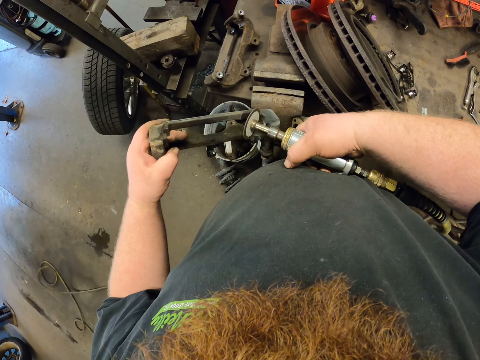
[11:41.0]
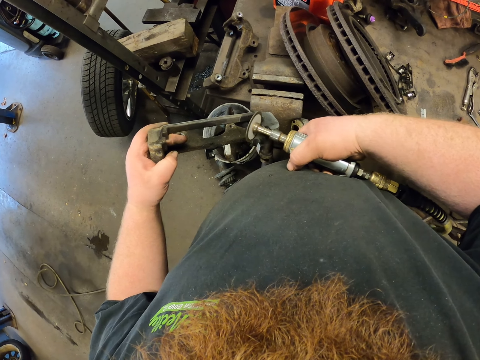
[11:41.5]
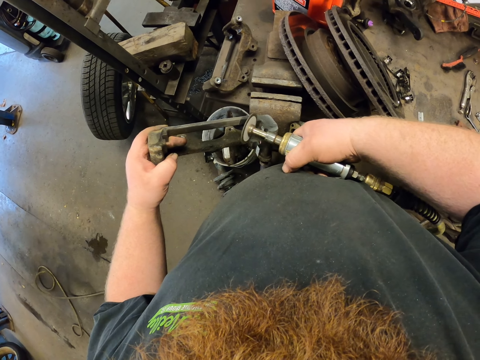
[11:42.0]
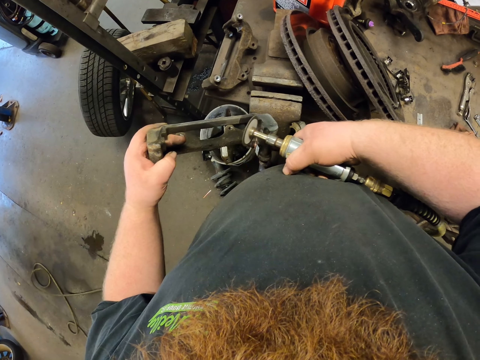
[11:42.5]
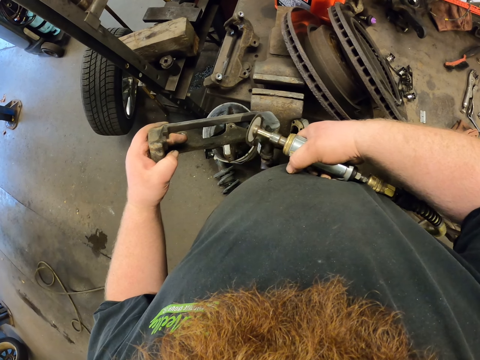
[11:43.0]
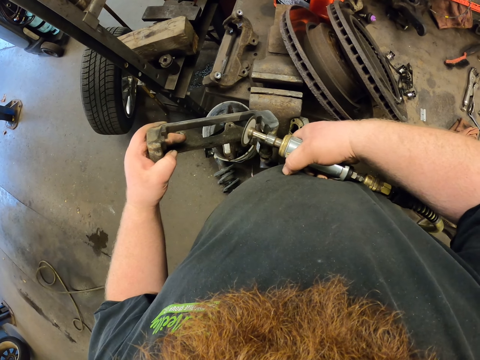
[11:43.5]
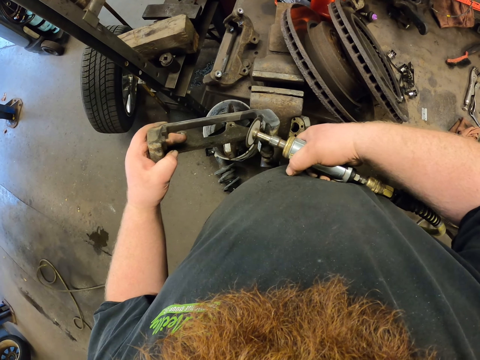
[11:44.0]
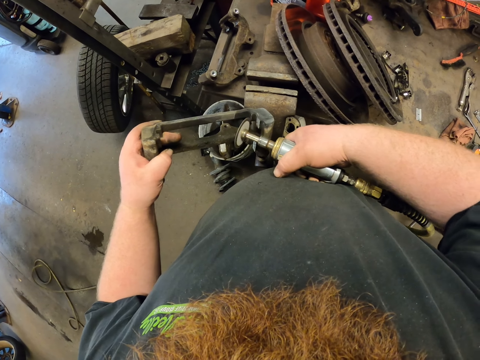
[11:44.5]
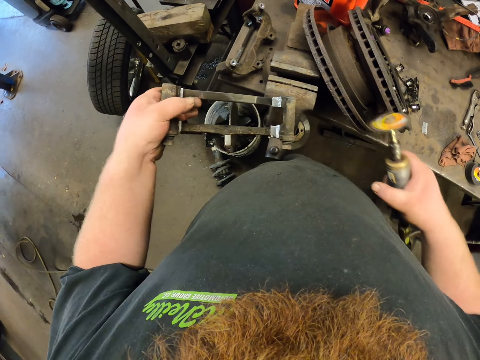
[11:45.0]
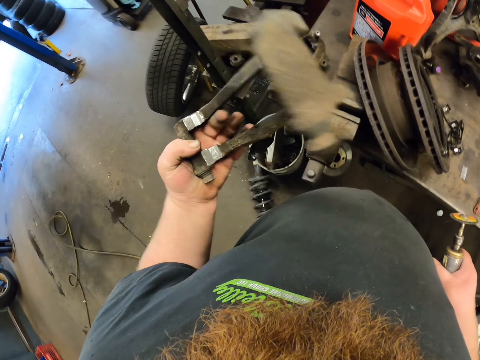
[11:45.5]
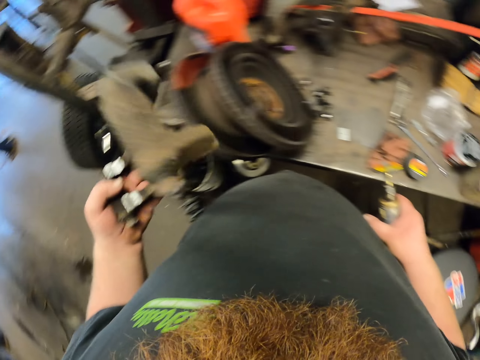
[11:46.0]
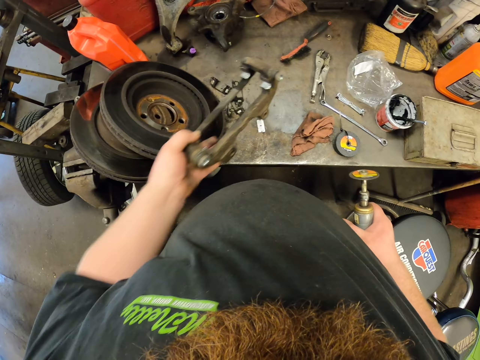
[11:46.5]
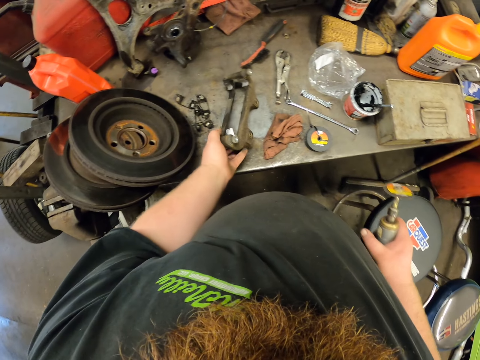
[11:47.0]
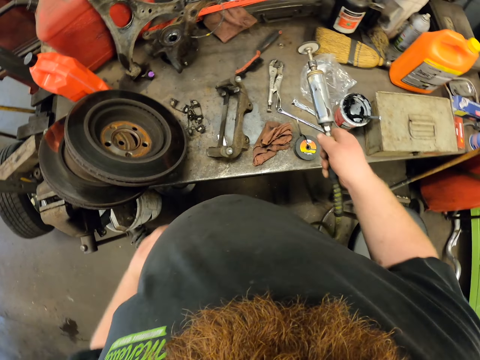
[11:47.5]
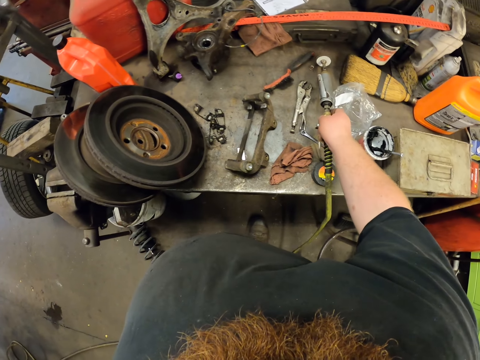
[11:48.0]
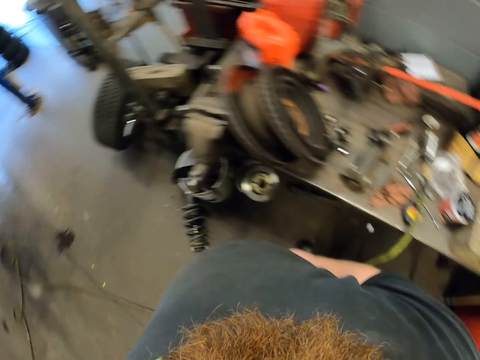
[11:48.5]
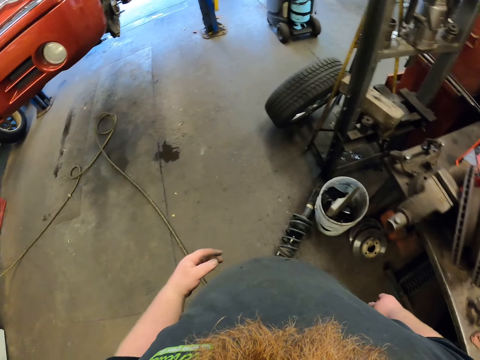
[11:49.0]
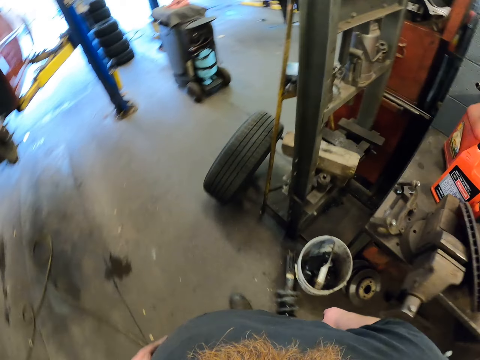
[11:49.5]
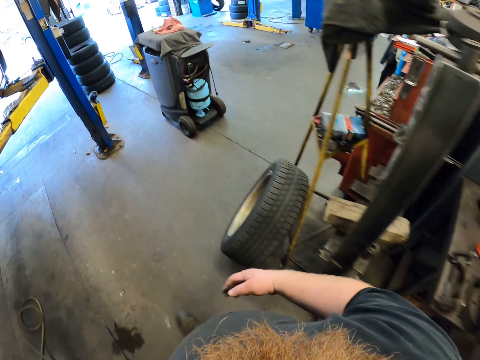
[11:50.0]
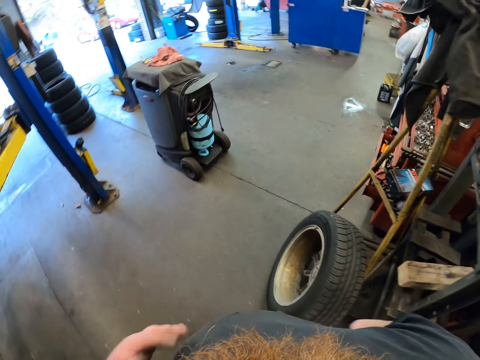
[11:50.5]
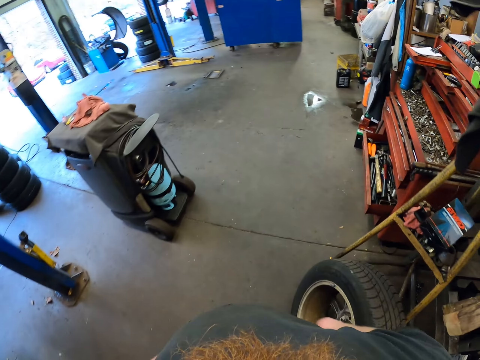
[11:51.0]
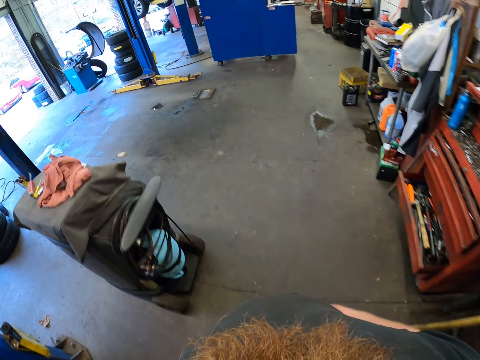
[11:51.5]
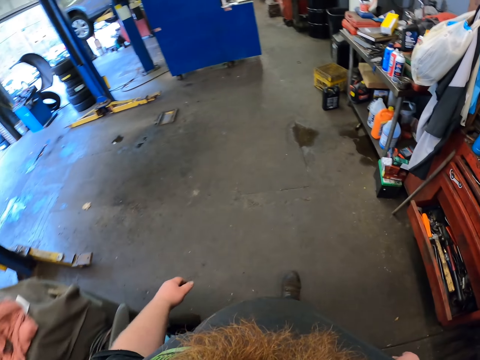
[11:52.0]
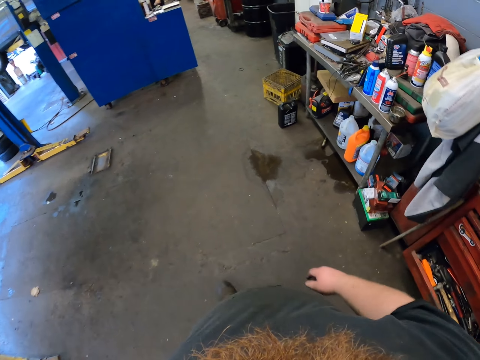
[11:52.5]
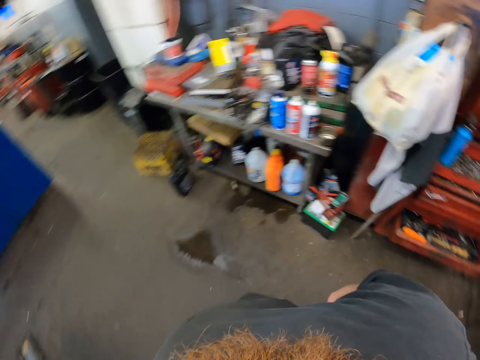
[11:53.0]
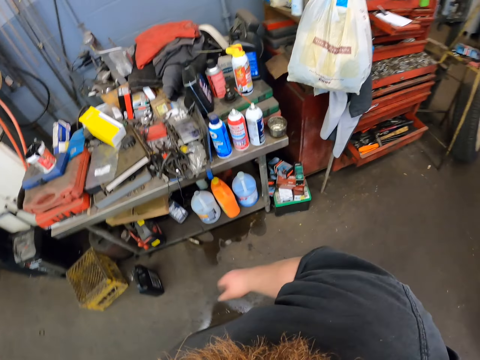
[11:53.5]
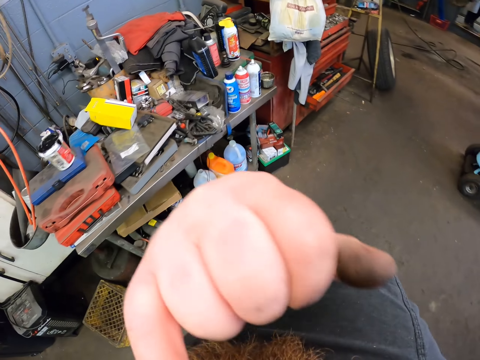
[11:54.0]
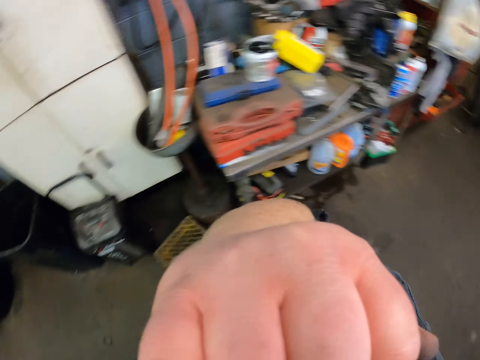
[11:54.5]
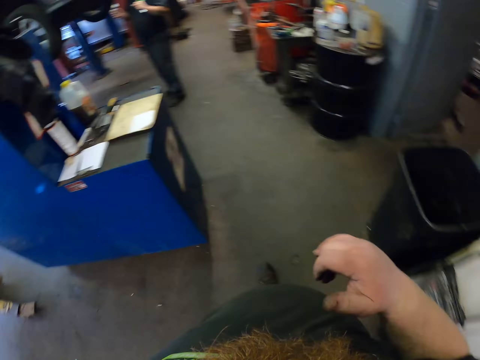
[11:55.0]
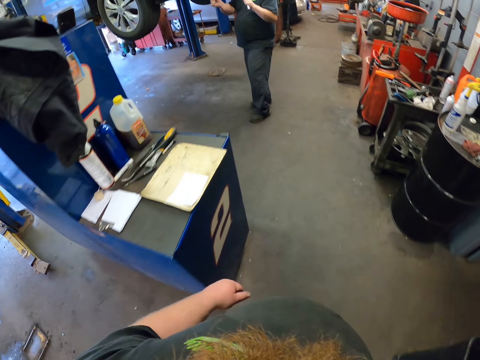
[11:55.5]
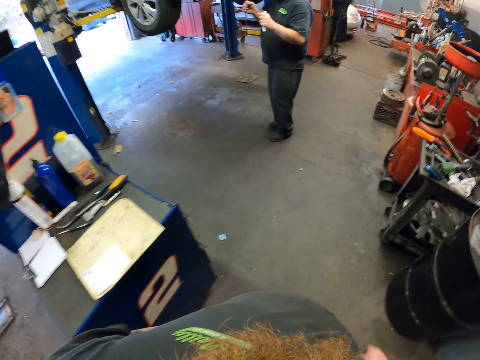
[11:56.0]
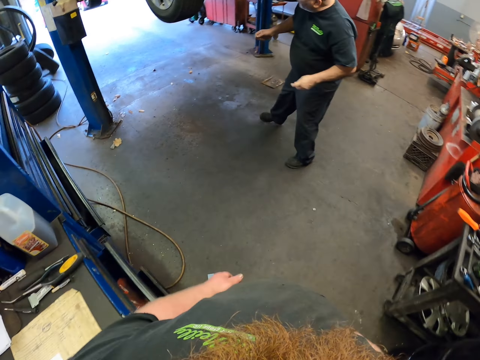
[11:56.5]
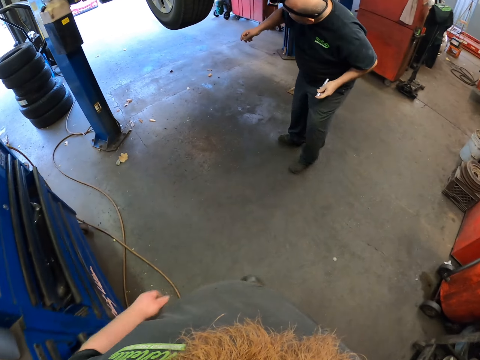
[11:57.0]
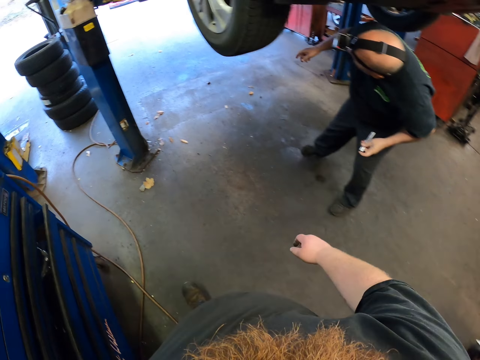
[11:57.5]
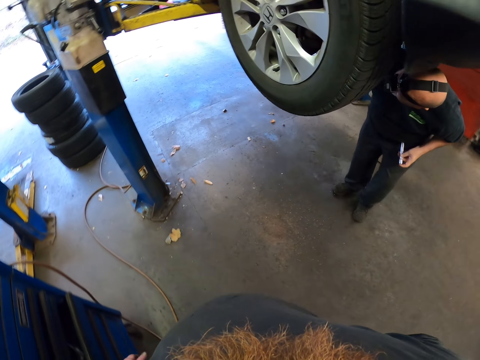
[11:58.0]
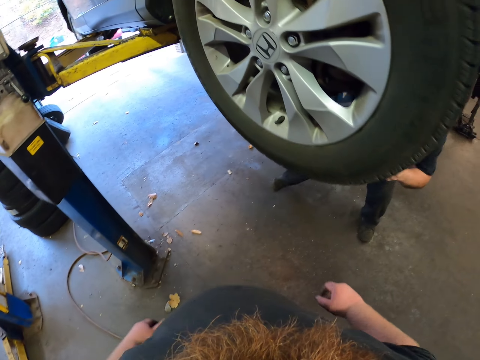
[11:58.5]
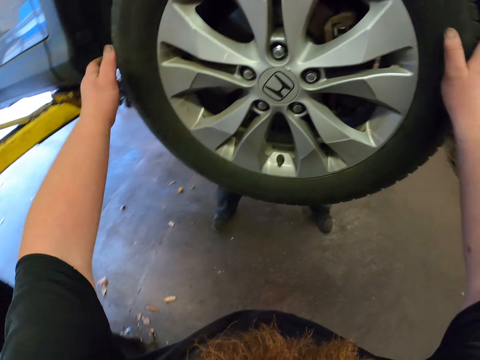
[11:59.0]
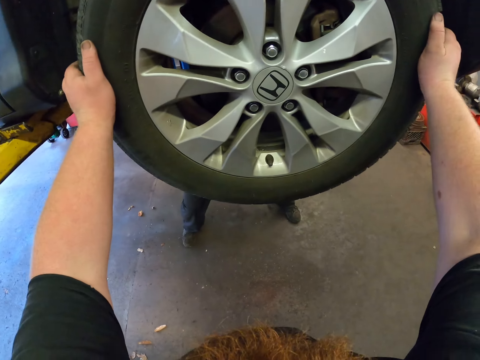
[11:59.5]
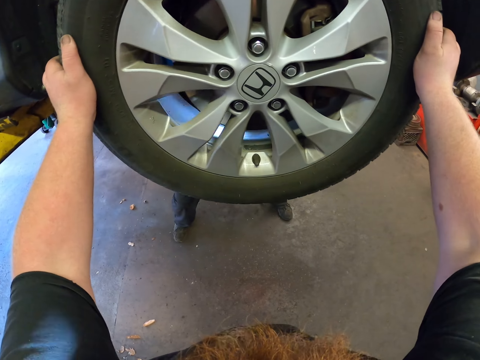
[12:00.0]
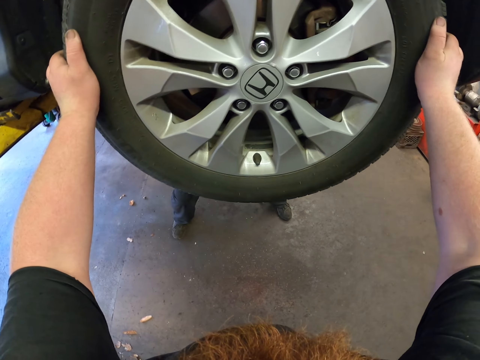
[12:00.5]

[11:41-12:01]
The camera wearer stops to scrub. They put the metal bar on the table. They put the welding machine on the table. They walk in the workshop. They itch the face. They walk in the workshop. A person bends underneath the car. The camera wearer touches the tire and holds the tire.
